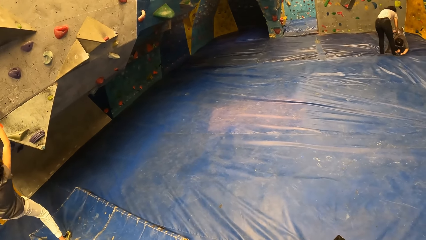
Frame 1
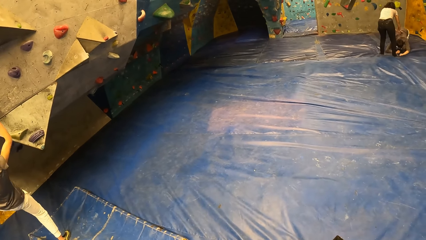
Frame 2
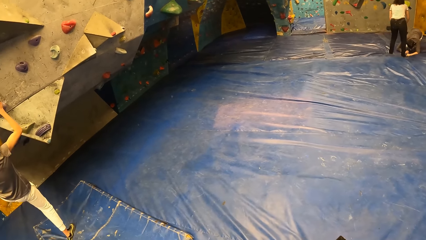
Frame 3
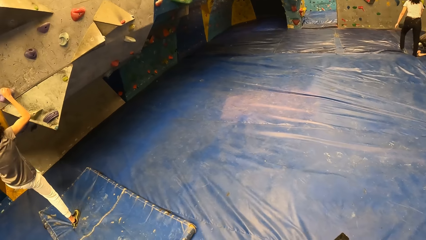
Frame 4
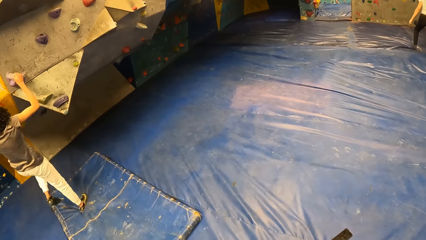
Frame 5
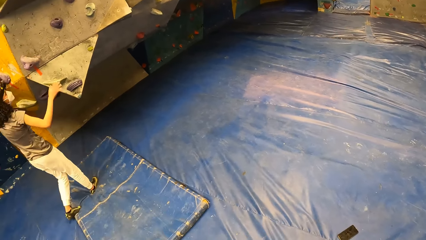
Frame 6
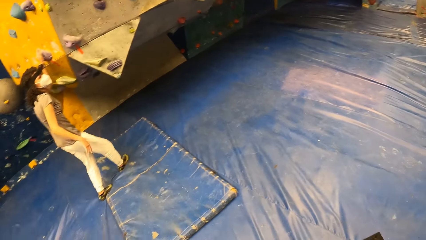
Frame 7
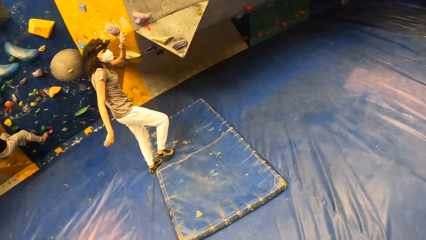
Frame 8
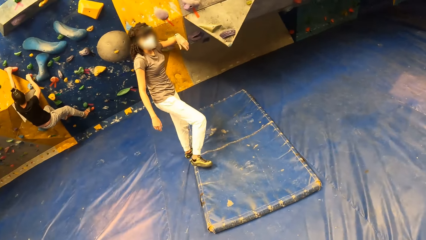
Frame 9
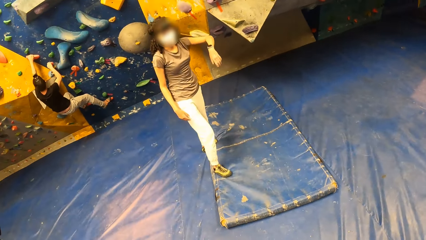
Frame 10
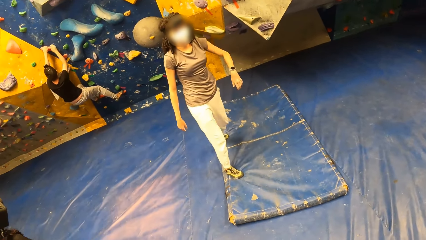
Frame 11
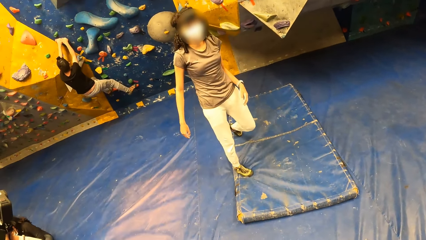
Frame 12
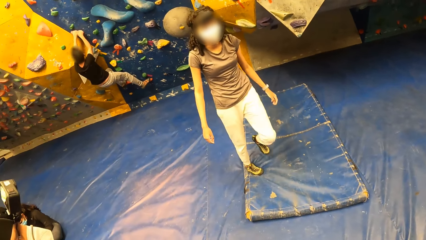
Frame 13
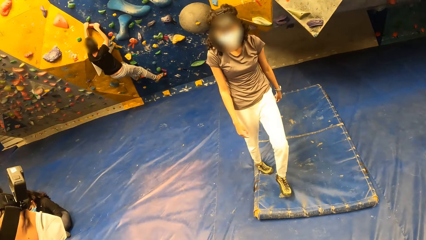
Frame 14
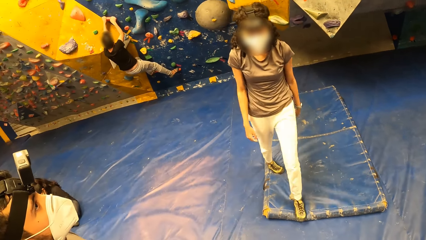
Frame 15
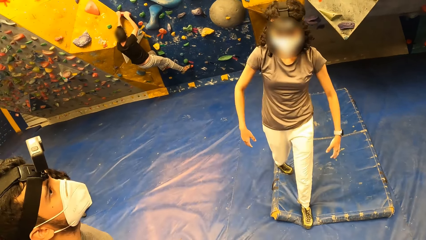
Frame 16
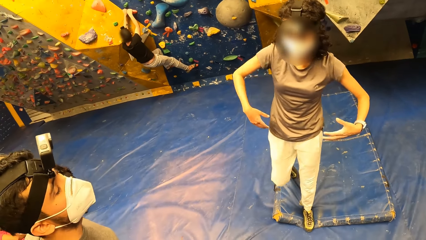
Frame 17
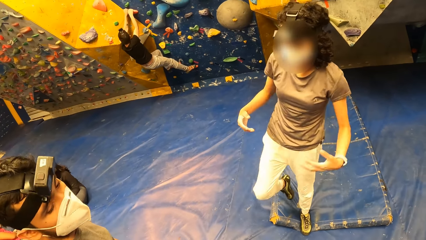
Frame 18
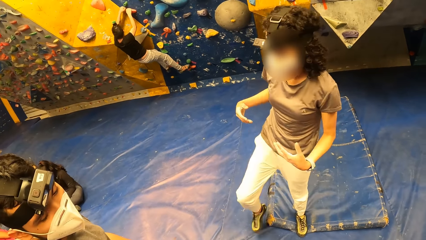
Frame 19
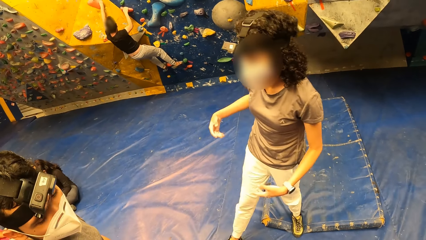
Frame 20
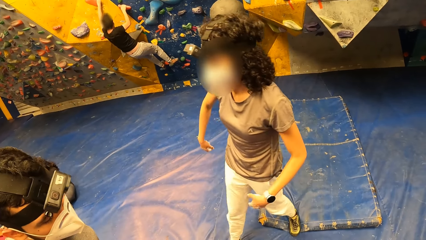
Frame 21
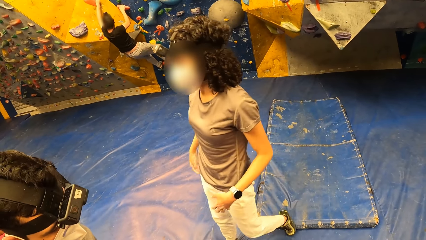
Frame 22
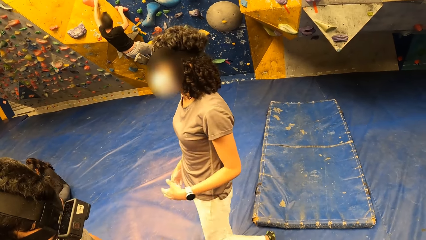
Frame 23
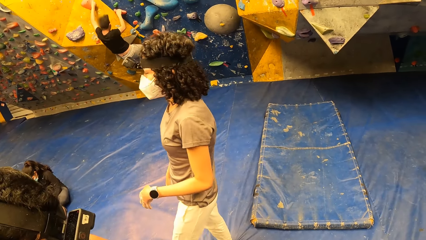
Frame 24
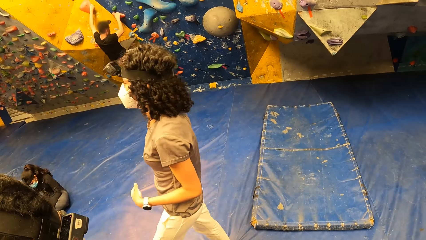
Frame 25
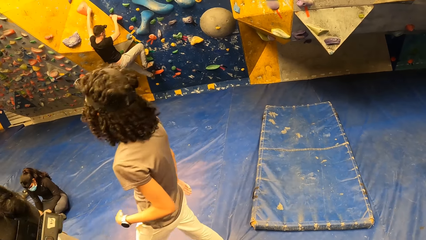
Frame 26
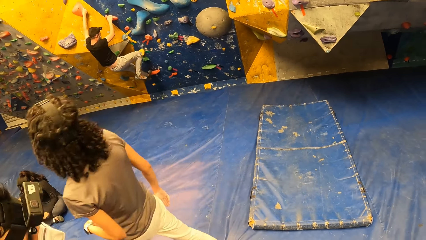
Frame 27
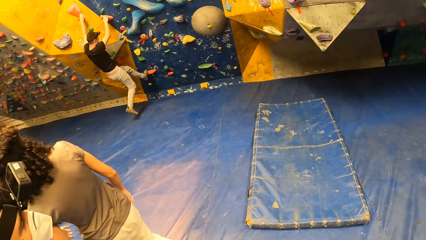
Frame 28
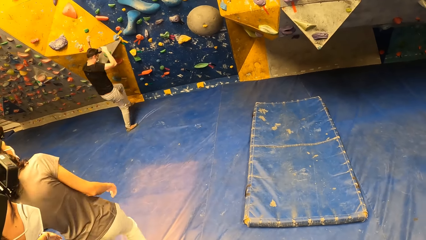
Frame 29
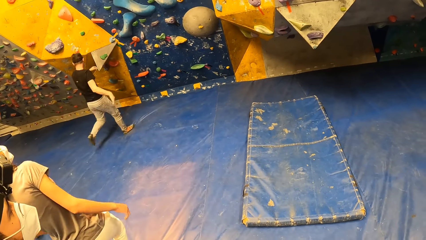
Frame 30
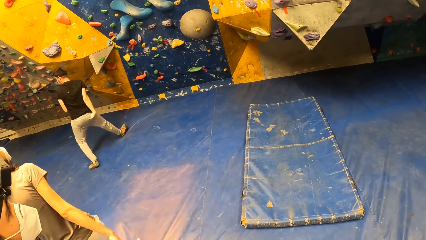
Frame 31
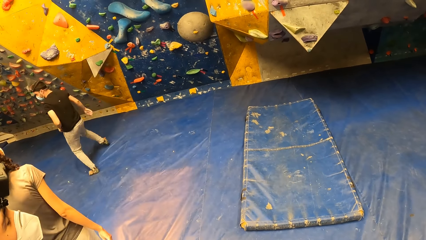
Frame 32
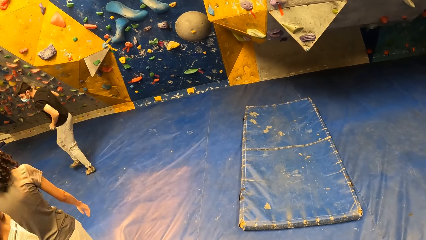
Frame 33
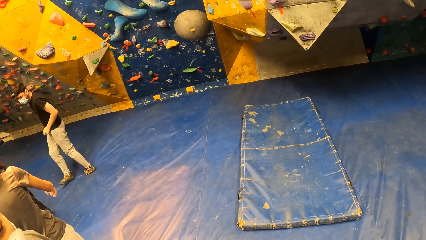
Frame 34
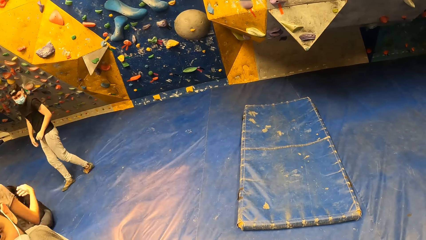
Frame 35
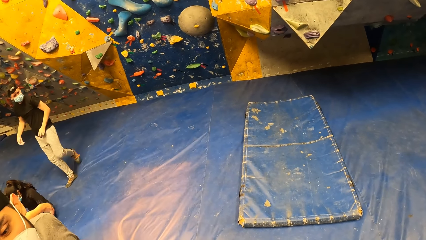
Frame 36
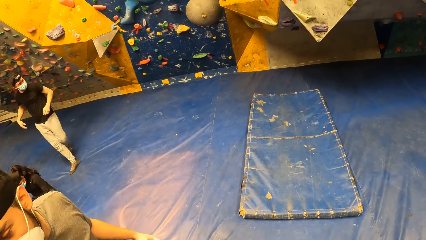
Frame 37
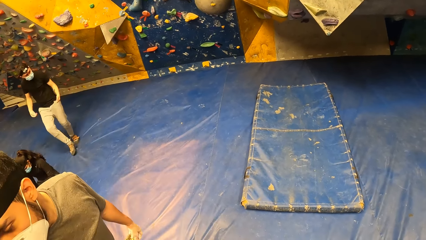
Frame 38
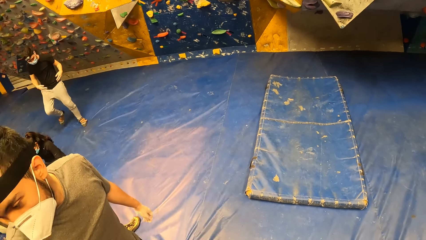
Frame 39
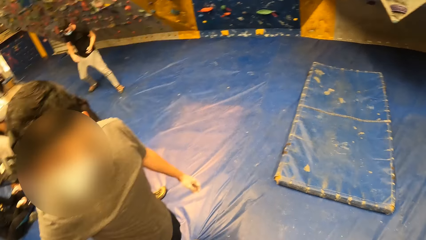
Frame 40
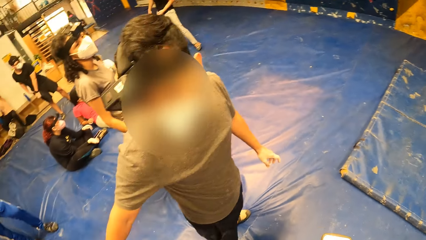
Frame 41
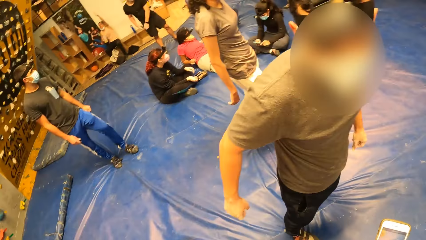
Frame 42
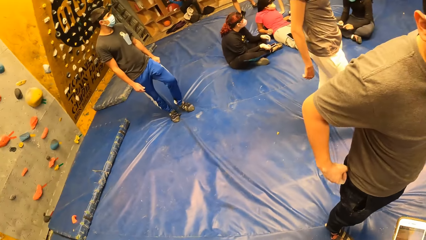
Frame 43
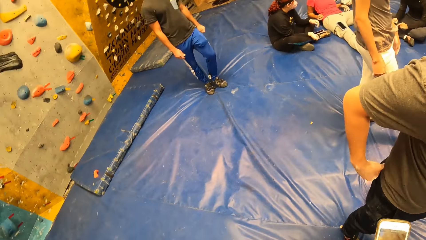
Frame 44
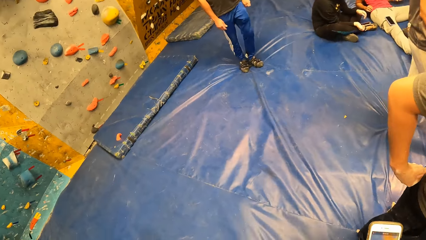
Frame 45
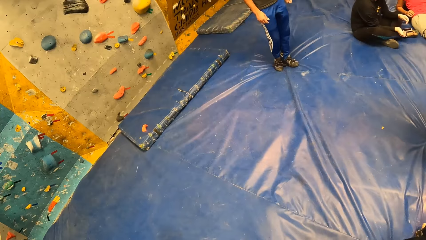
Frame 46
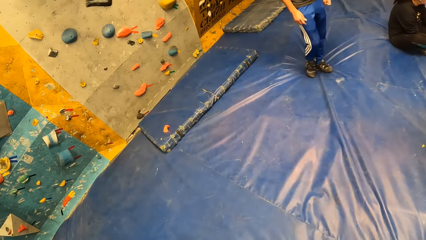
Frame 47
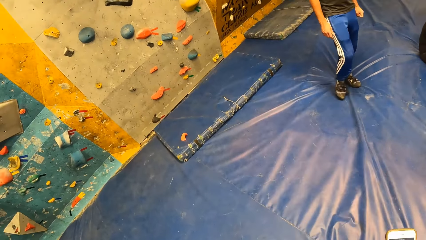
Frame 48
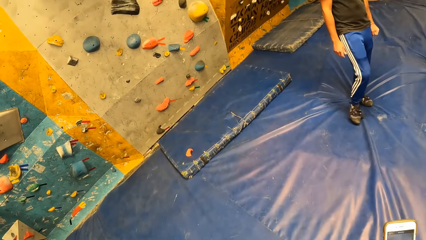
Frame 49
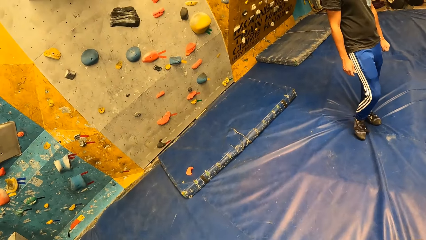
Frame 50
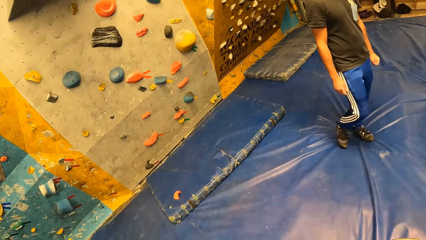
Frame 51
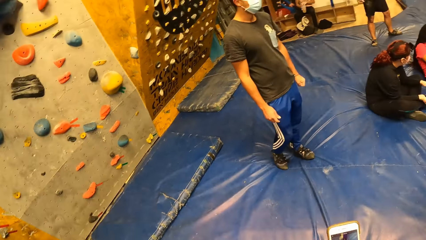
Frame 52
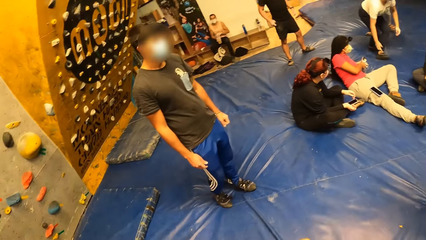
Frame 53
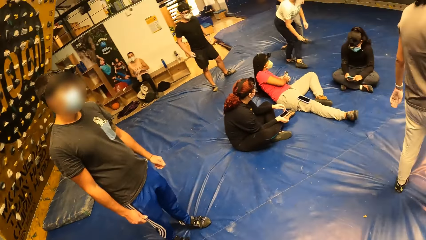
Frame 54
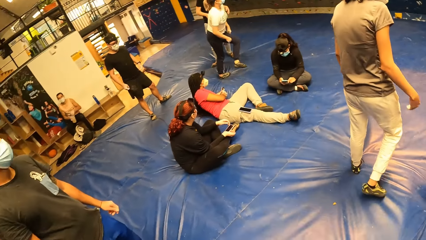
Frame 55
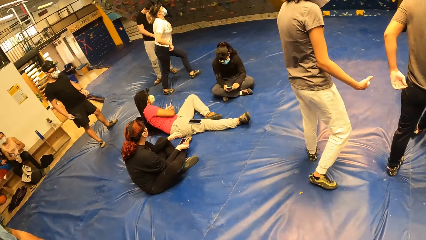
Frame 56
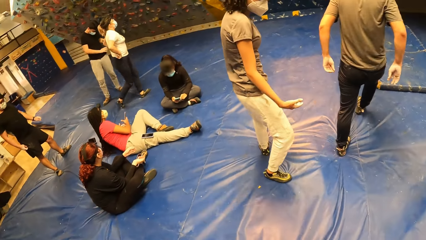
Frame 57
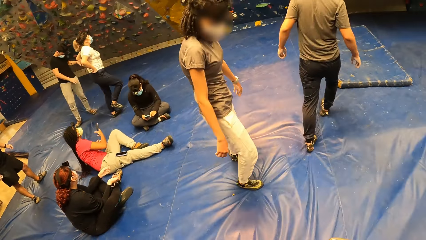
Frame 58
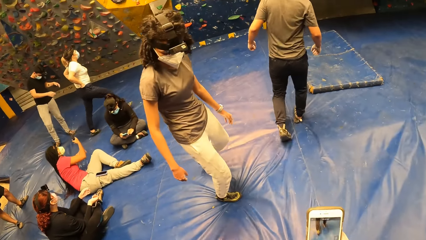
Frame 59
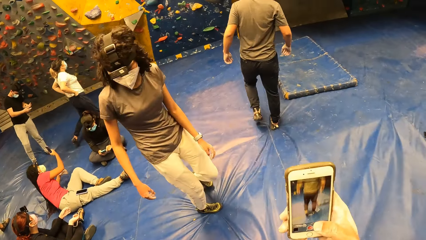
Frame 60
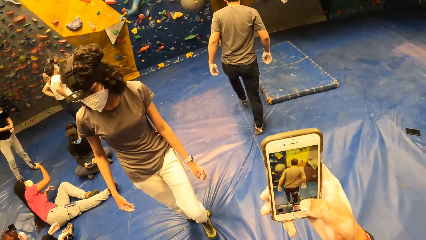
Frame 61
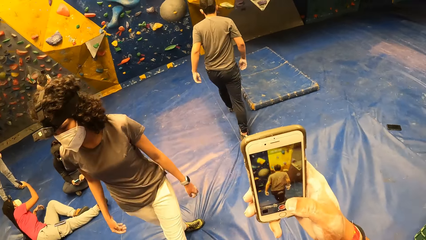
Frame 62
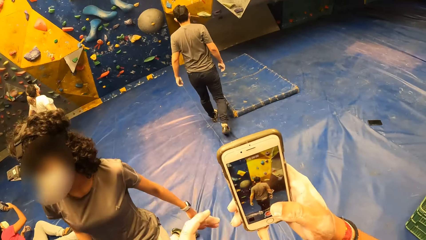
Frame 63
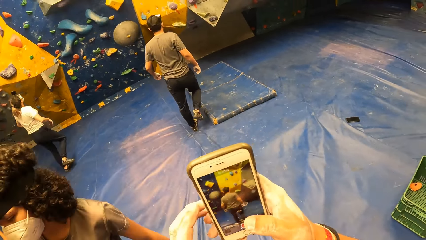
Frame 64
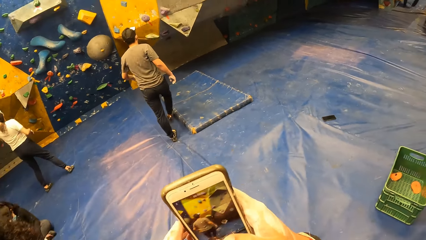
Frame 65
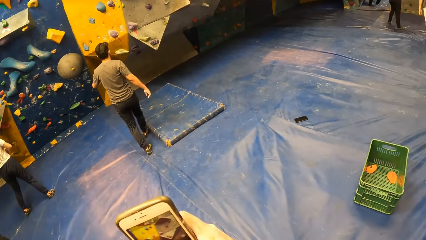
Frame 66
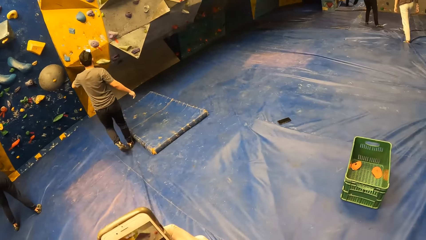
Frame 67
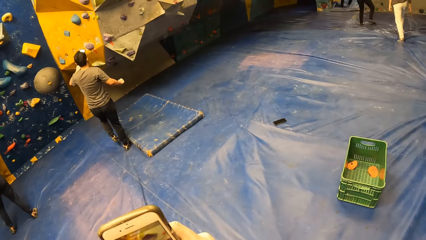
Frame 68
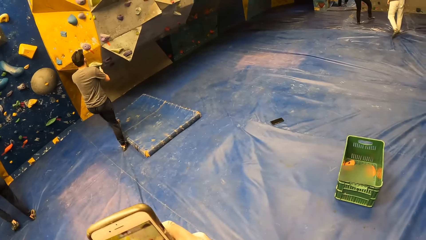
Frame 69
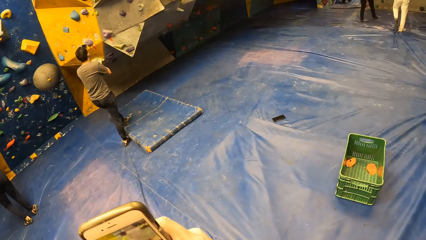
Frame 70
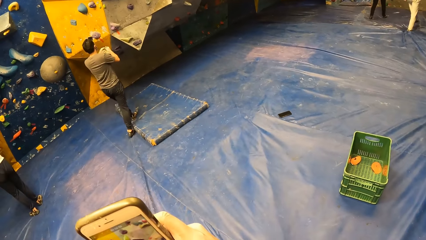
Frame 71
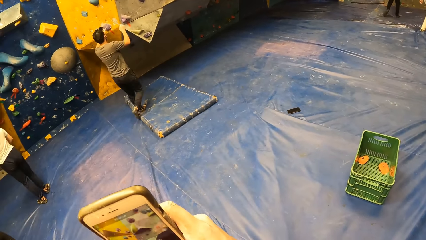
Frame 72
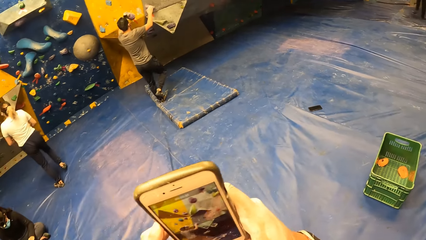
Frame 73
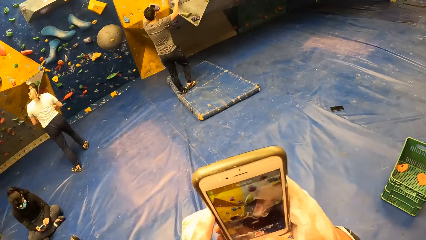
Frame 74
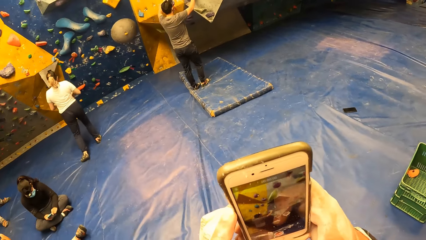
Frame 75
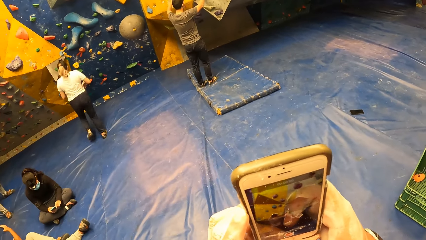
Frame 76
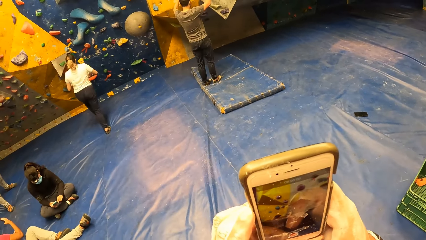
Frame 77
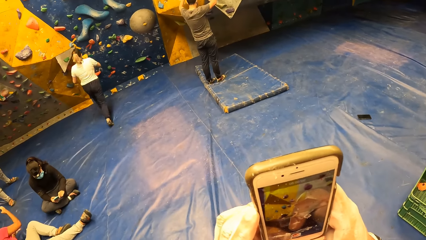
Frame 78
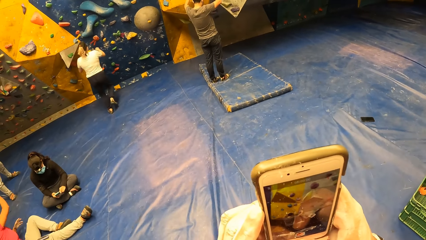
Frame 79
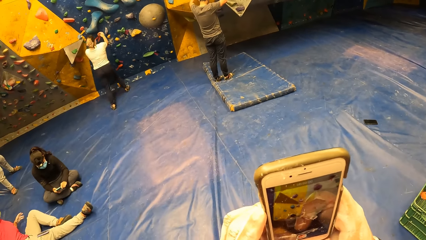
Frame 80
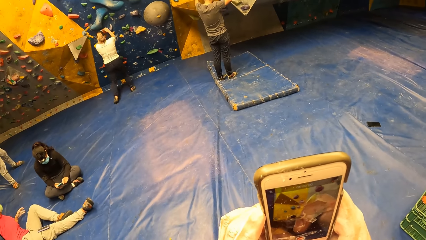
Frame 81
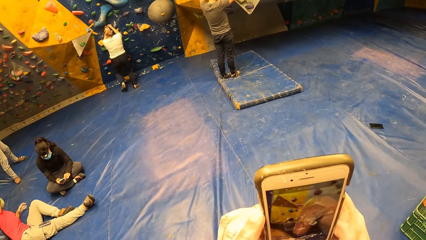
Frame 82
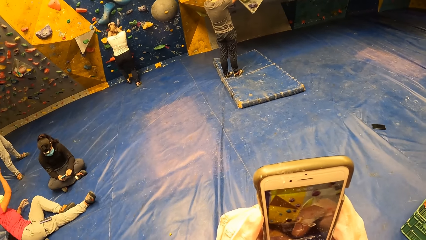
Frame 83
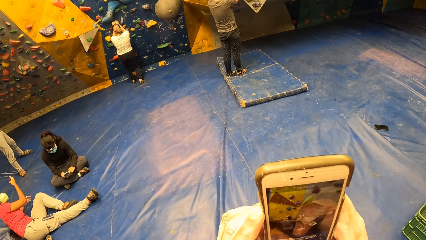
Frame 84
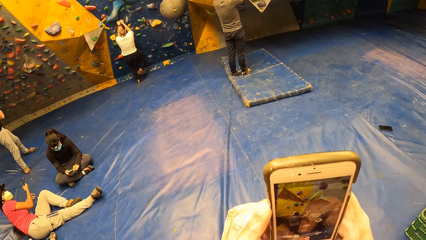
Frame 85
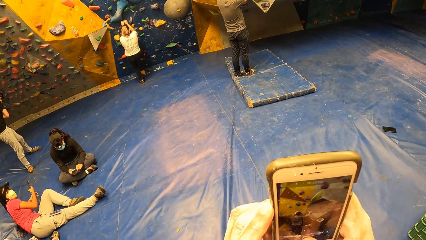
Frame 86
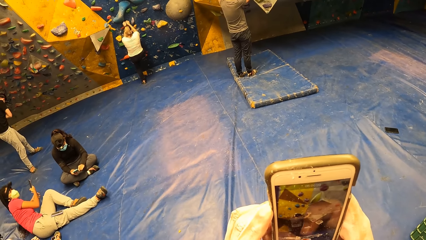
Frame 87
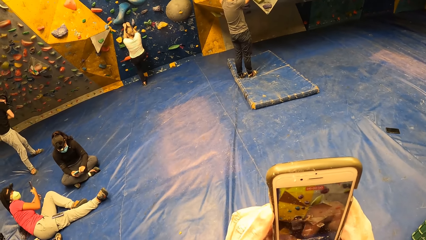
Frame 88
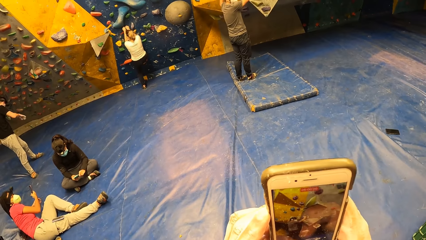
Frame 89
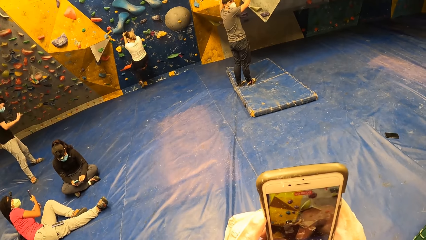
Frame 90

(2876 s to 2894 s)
A woman removes her right hand from the climb hold on the bouldering wall and removes her left hand from the climb hold on the bouldering wall. The woman moves around the room. A man climbs on the wall. The man jumps down from the bouldering wall. The camera wearer looks around the room. They move around the room. They look around the room. Another man walks towards the bouldering wall. The camera wearer lifts the phone. The second man touches climb holds on the bouldering wall with both hands. The camera wearer takes a video of the second man with the phone in both hands. Another woman touches a climb hold on the bouldering wall with both hands.
